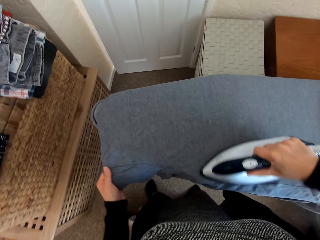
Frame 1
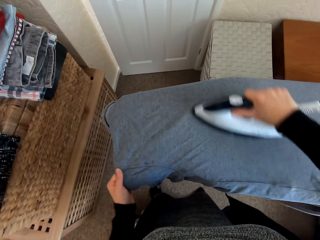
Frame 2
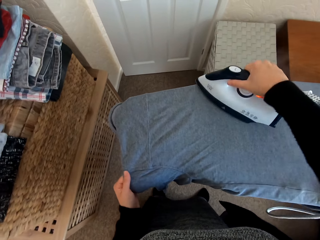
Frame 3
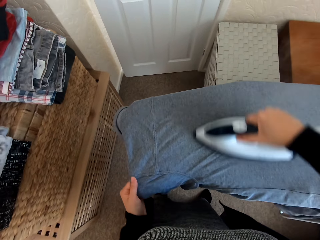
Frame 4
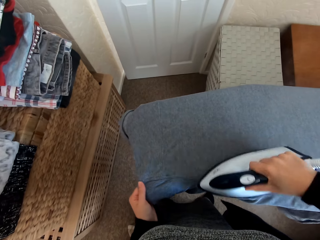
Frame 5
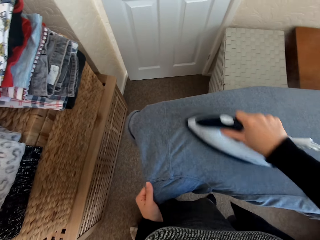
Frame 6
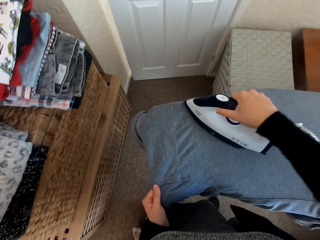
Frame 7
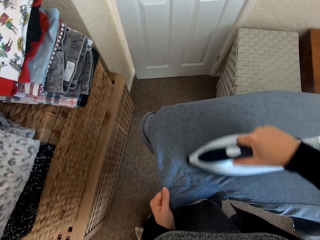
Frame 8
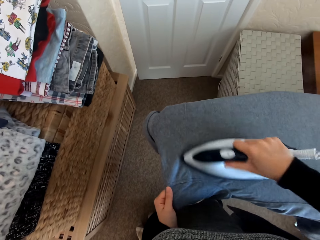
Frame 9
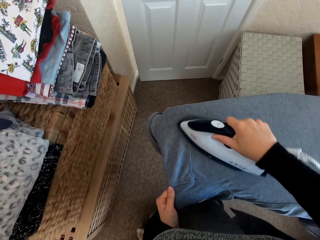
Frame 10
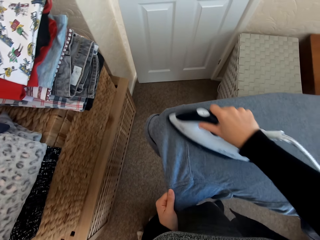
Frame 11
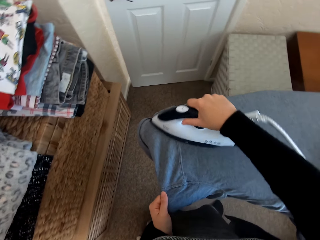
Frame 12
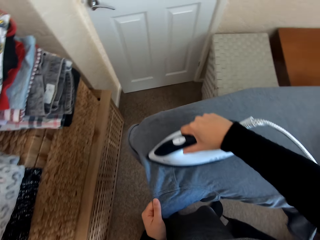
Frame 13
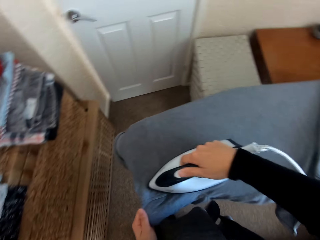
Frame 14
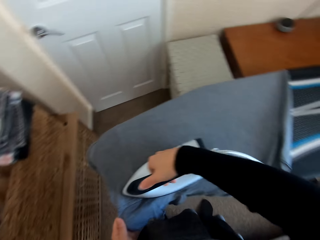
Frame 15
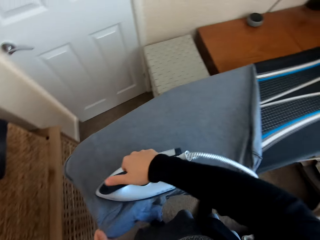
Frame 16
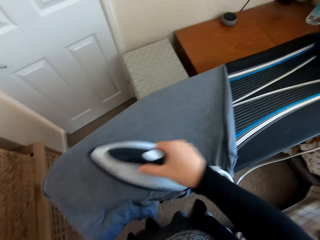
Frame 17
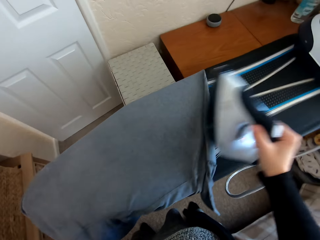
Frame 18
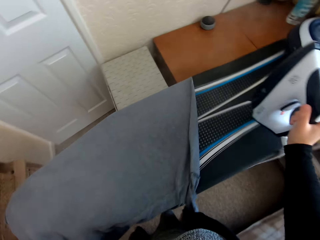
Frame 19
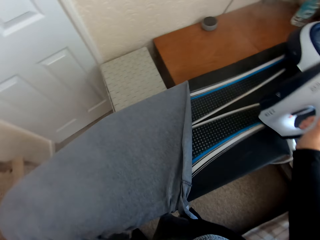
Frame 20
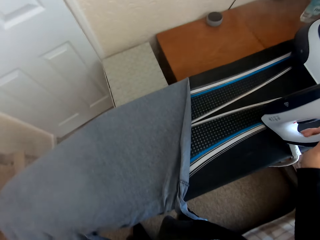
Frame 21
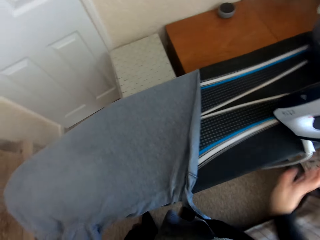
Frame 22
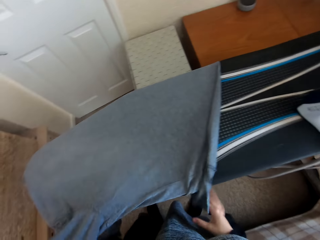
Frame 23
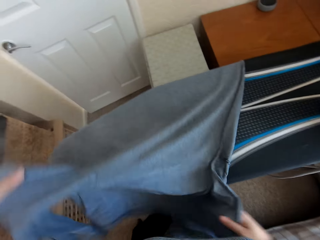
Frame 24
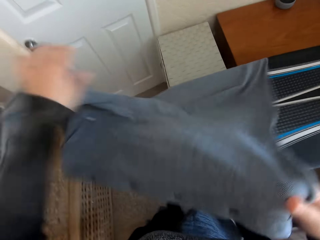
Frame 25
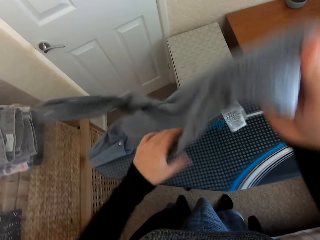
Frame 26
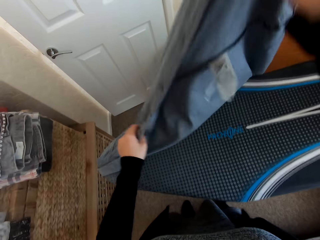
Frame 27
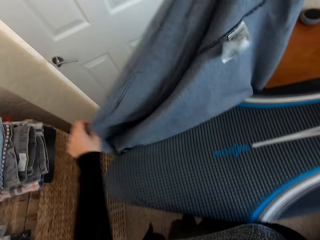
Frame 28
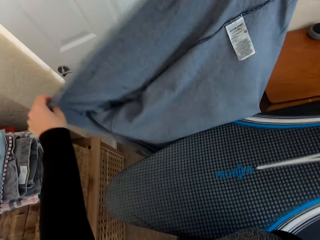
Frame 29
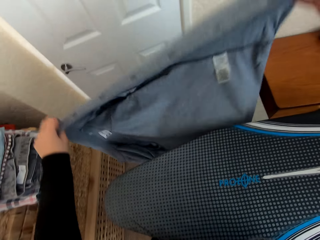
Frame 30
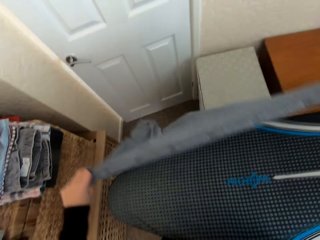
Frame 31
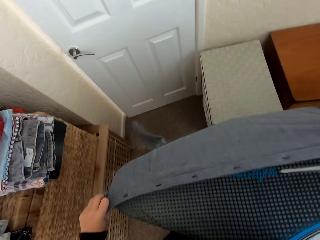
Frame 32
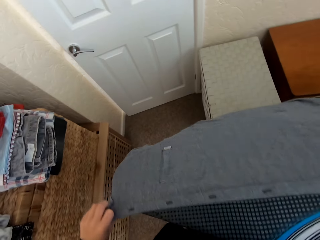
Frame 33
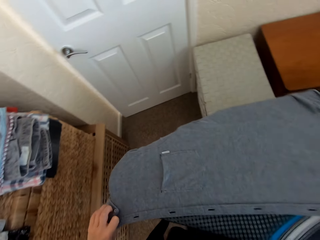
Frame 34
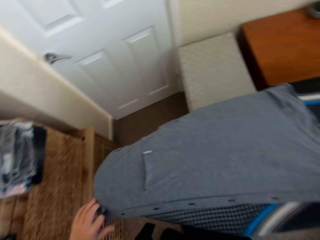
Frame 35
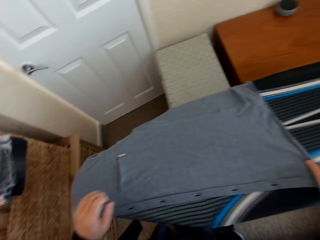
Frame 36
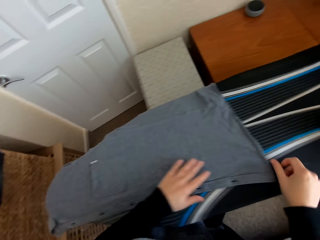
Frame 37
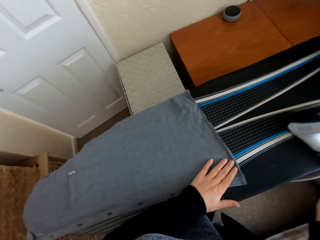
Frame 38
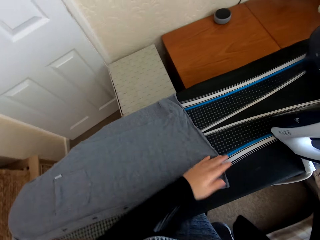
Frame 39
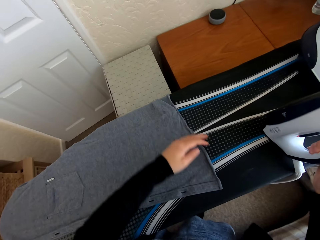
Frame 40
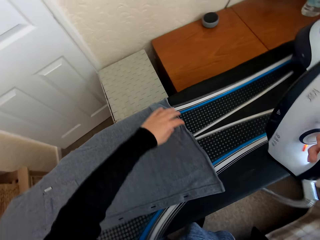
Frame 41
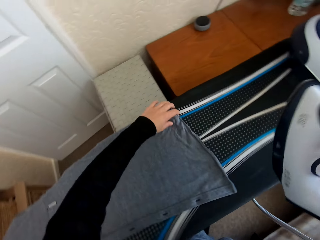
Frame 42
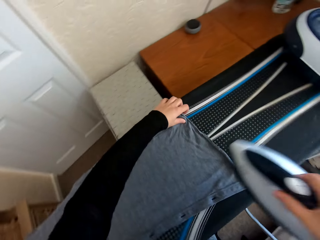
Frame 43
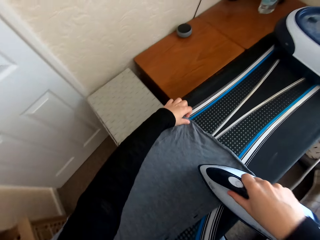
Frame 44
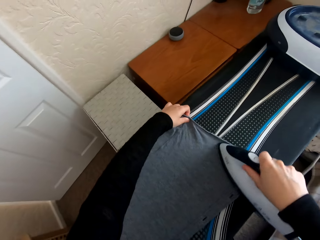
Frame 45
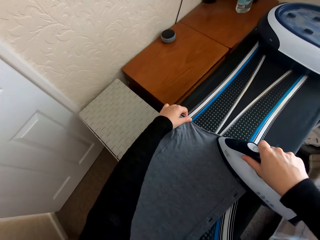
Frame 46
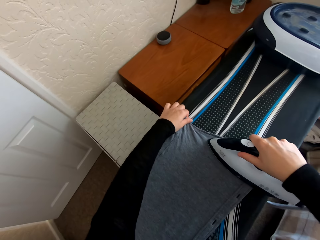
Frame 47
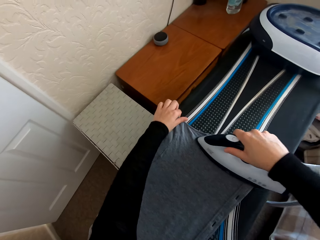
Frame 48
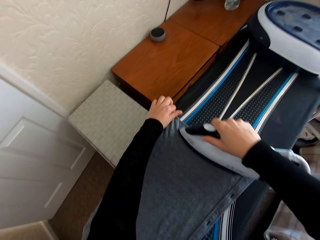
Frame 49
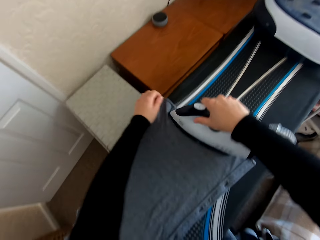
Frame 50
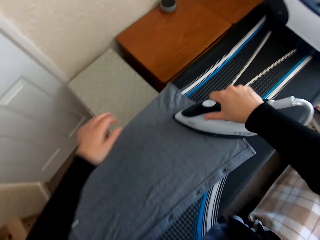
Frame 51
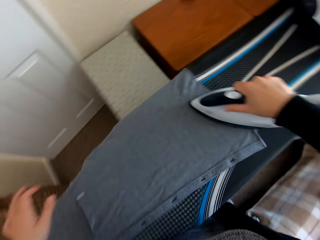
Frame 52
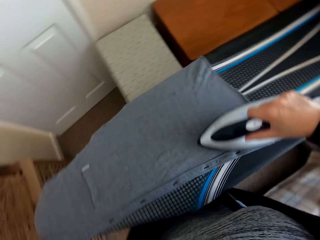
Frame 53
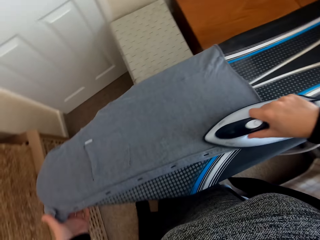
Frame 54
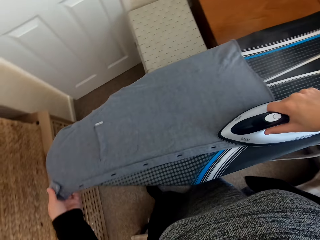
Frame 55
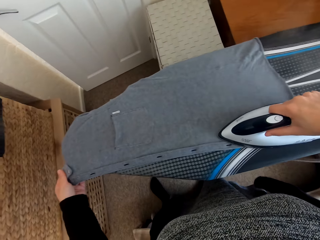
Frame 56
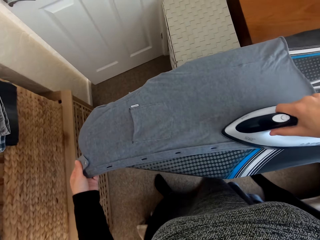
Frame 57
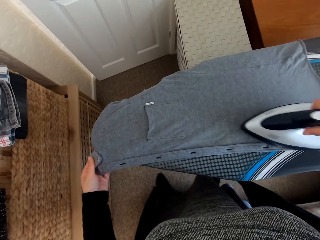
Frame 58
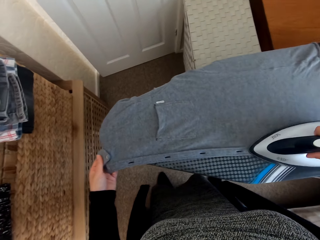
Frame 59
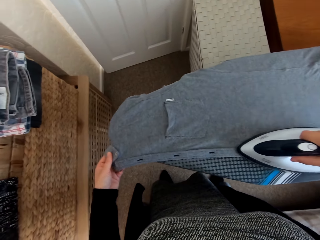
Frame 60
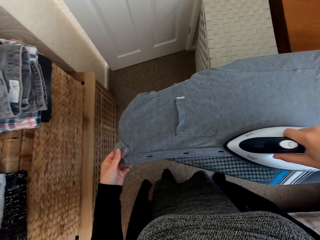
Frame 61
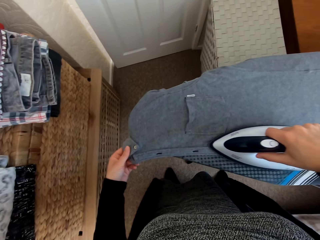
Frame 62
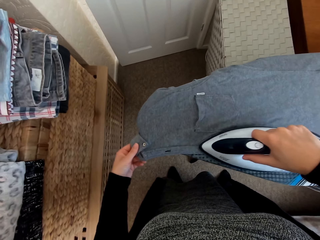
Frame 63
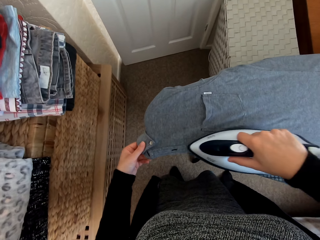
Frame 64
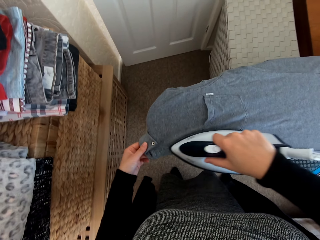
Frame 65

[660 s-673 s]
The camera wearer regulates the iron box. They place the iron box on the Brabantia iron board. They adjust the cloth or shirt. They turn the shirt on the Brabantia iron board. They pick the iron box from the Brabantia iron board. They iron the shirt on the Brabantia iron board with the iron box.

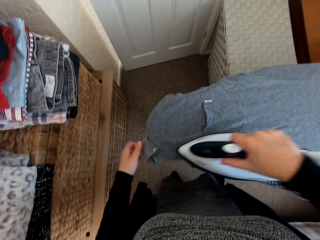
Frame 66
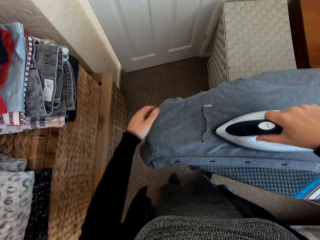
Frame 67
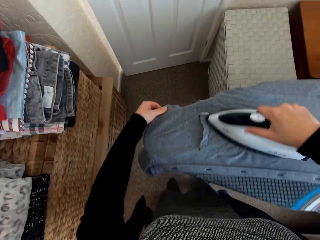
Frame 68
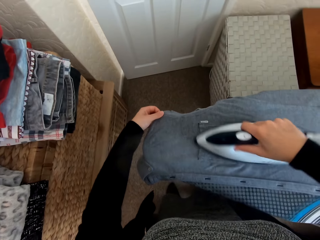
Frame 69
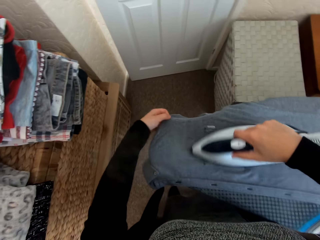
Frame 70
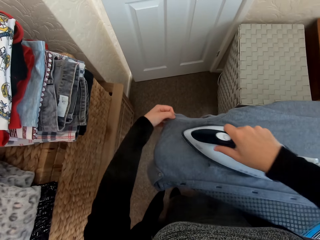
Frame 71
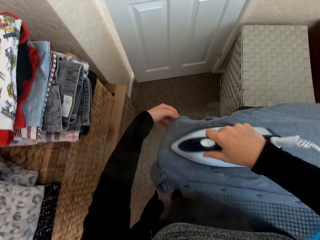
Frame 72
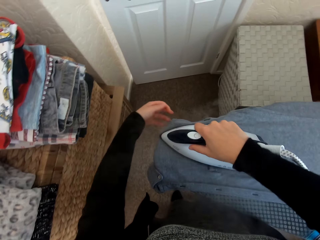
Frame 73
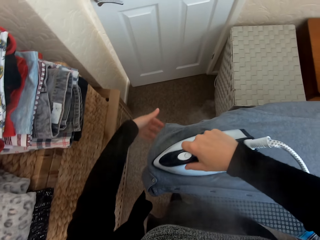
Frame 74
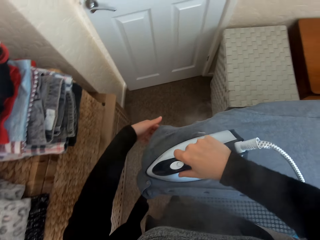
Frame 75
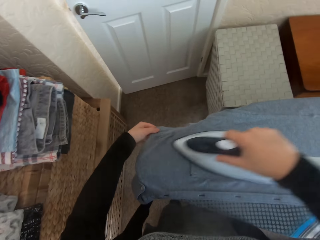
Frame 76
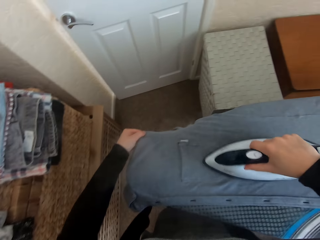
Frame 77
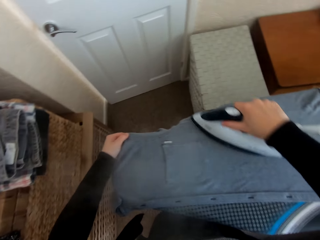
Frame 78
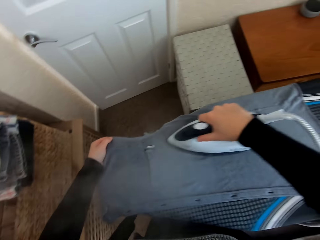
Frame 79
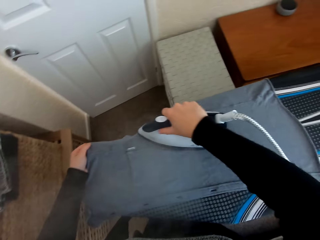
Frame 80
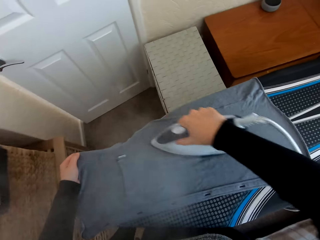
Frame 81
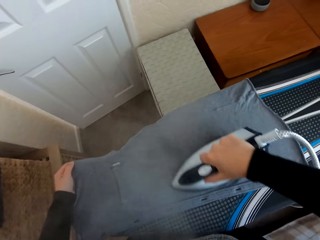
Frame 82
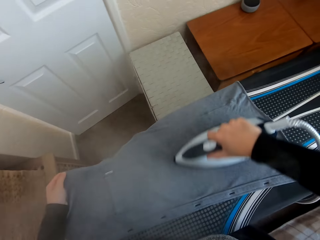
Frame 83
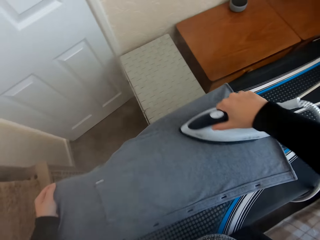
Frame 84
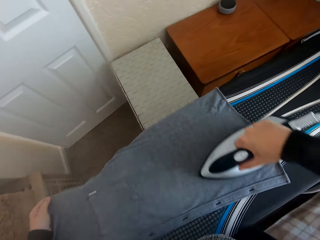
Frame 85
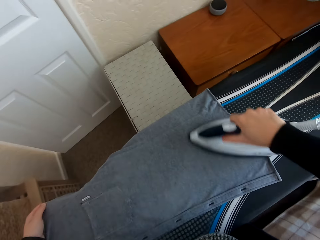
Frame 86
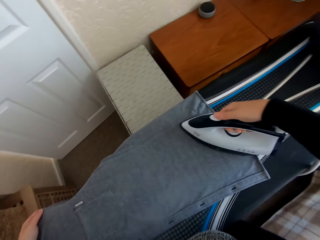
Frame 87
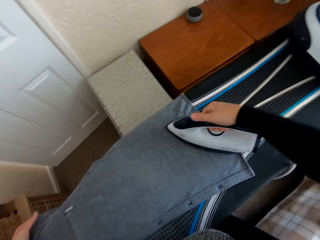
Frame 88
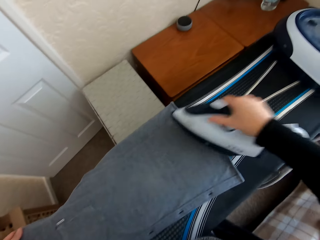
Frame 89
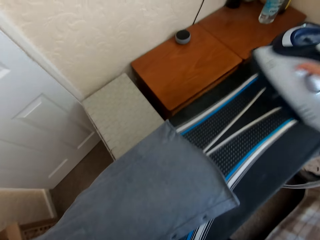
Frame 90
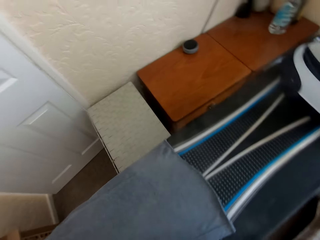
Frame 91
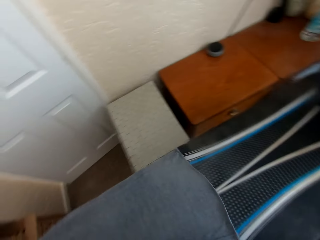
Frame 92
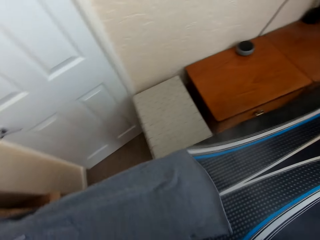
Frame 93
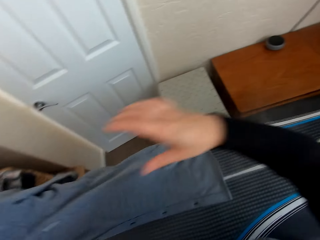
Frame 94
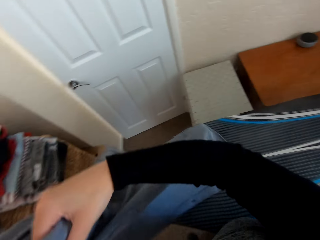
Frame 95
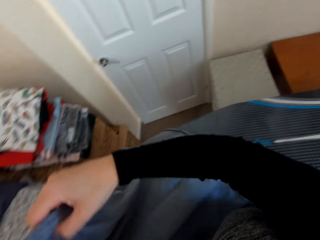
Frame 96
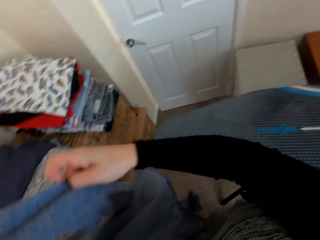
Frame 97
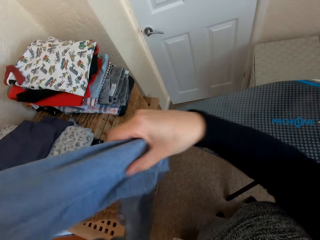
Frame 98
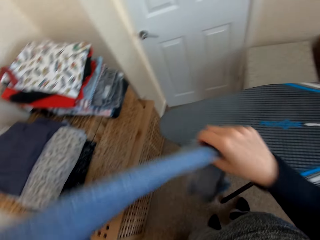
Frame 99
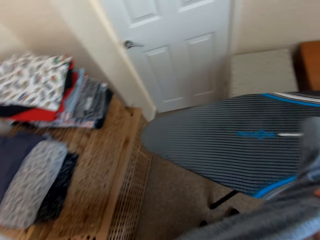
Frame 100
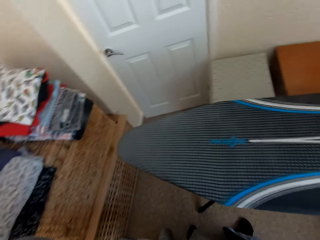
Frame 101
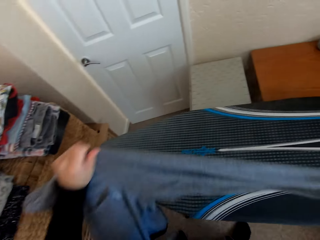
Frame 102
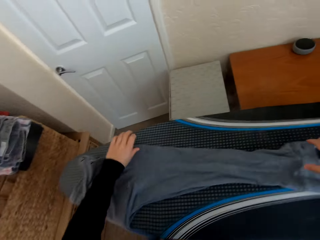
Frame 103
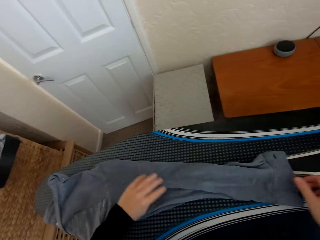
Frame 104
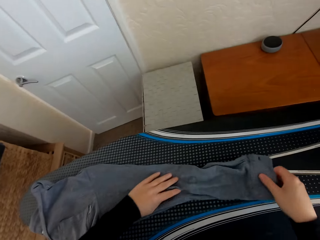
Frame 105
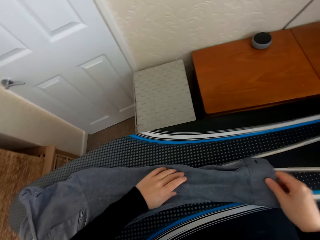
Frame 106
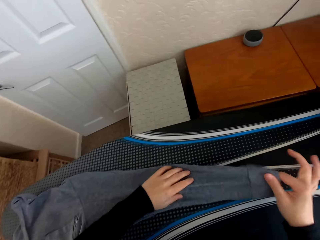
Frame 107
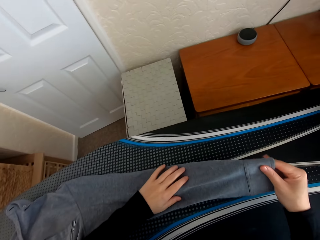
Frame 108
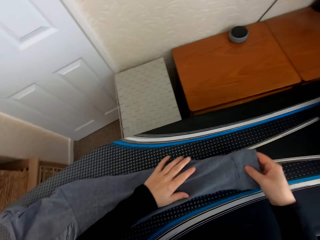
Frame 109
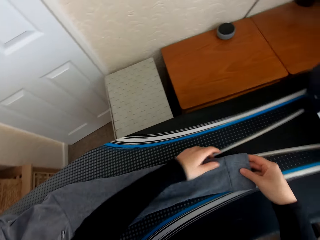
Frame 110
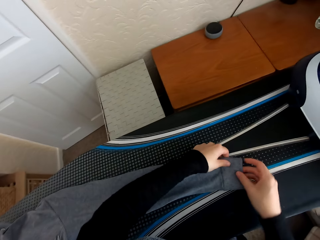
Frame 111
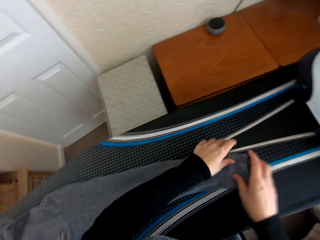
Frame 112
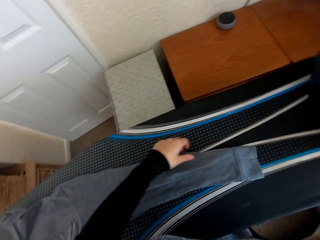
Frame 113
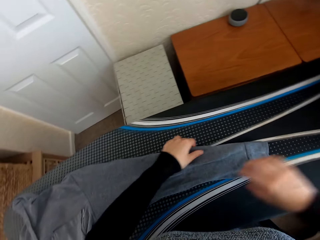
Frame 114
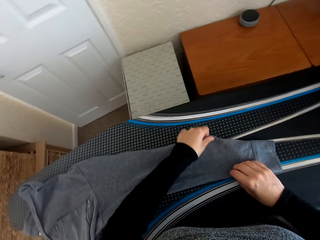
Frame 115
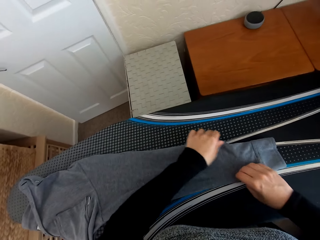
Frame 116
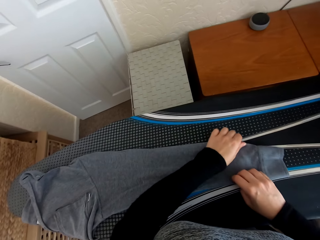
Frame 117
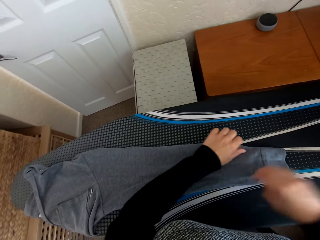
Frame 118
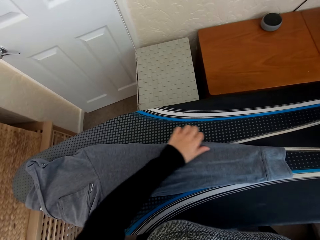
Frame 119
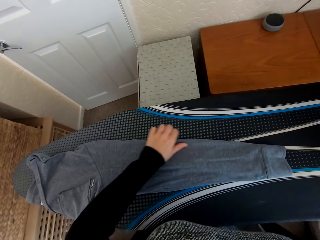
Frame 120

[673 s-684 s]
The camera wearer regulates the iron box. They put the iron box on the iron board hanger. They adjust the cloth or shirt on the iron board. They place the shirt on the Brabantia iron board.
